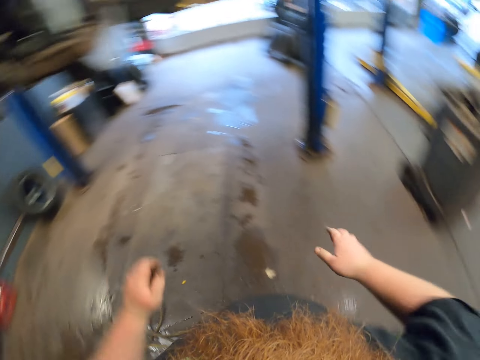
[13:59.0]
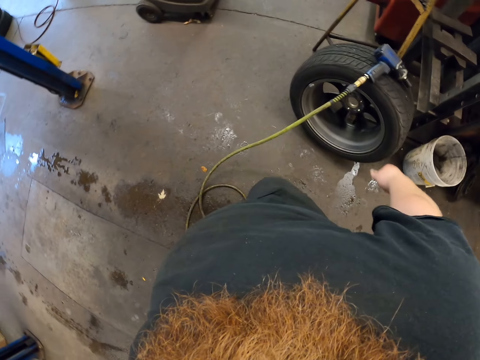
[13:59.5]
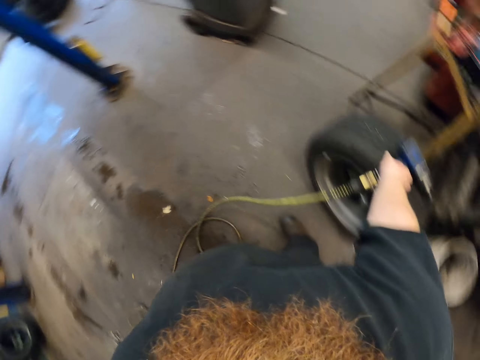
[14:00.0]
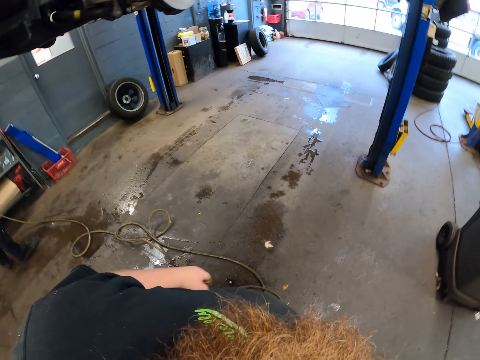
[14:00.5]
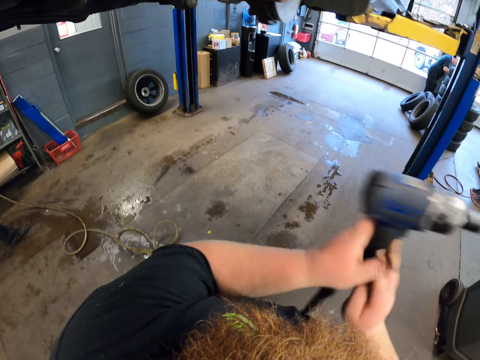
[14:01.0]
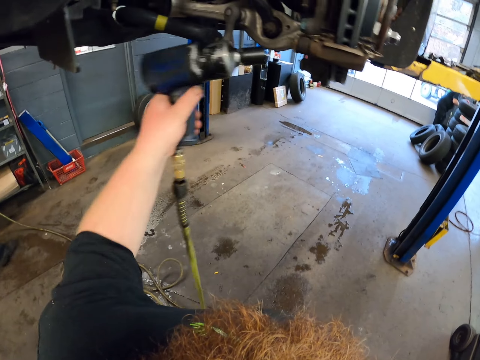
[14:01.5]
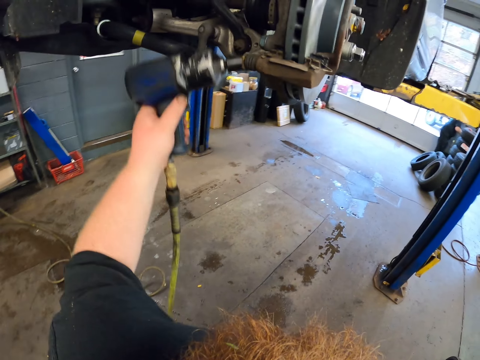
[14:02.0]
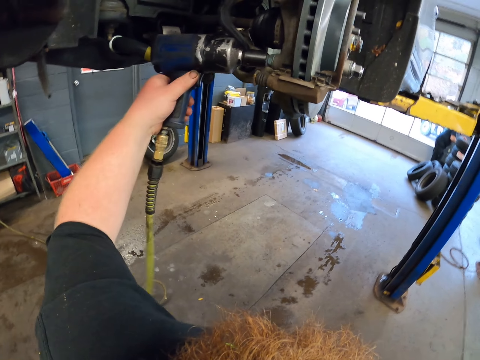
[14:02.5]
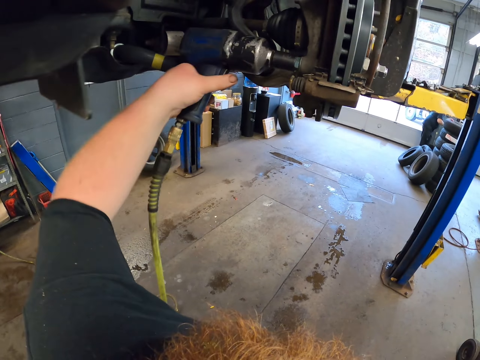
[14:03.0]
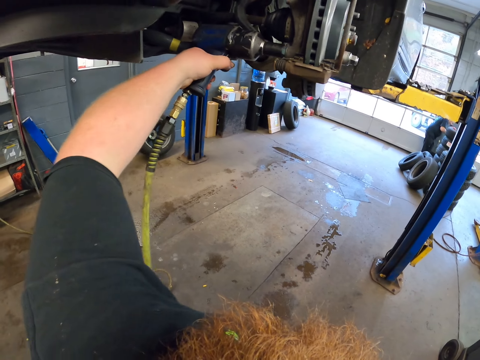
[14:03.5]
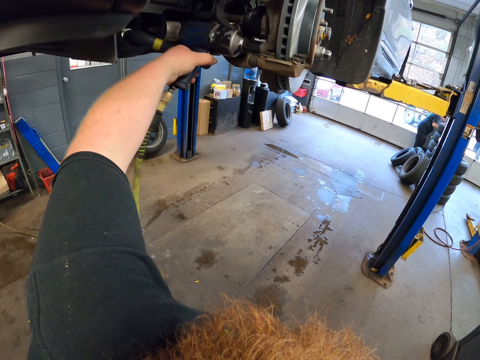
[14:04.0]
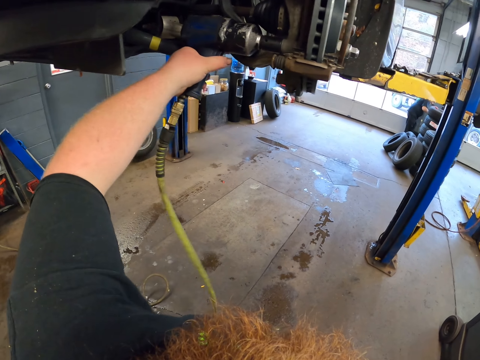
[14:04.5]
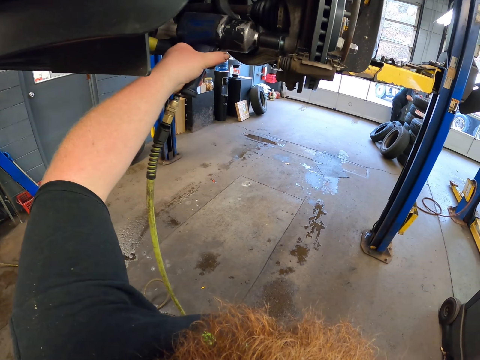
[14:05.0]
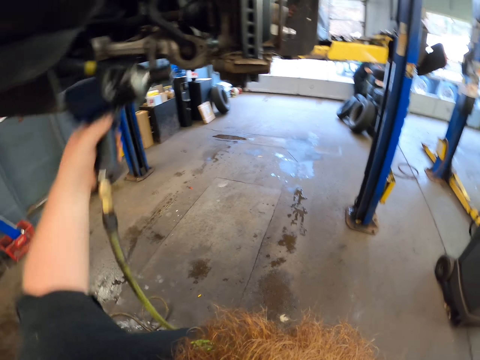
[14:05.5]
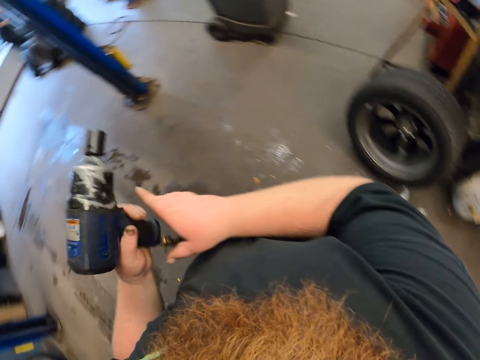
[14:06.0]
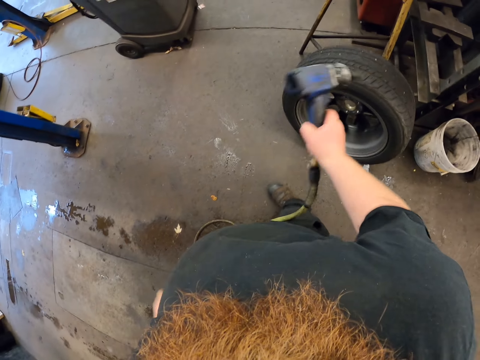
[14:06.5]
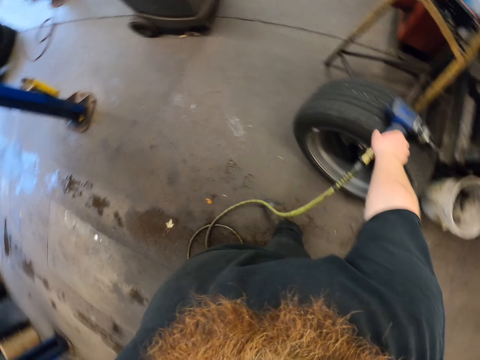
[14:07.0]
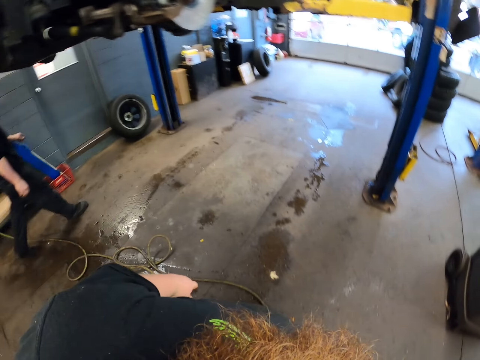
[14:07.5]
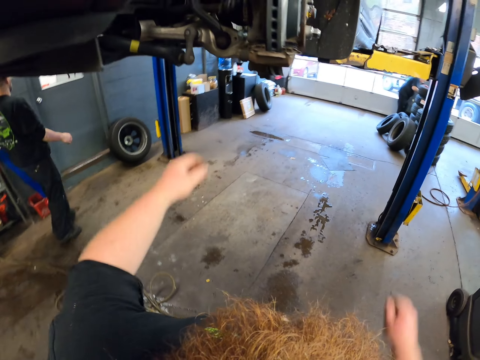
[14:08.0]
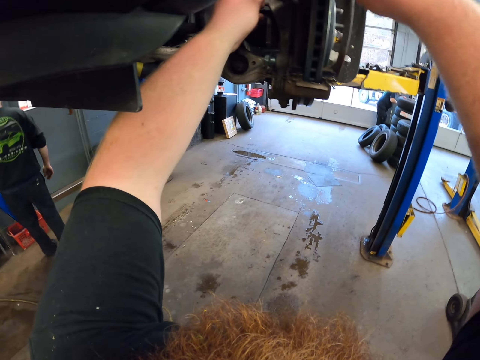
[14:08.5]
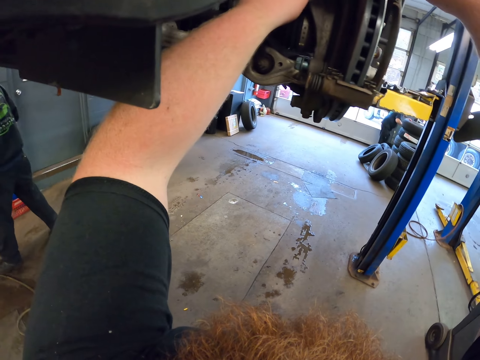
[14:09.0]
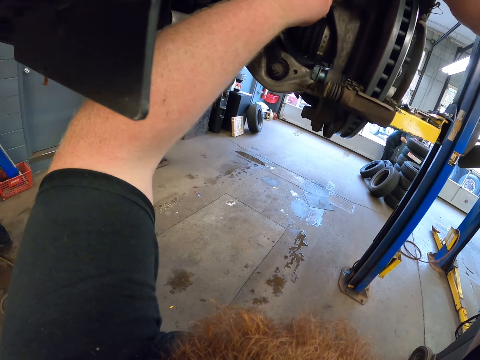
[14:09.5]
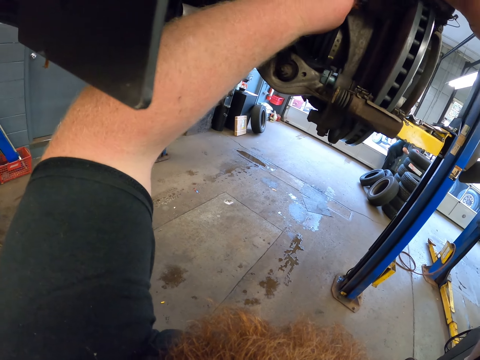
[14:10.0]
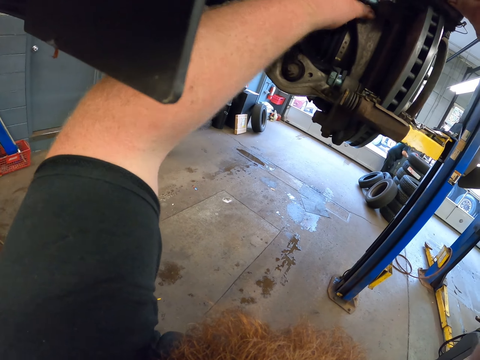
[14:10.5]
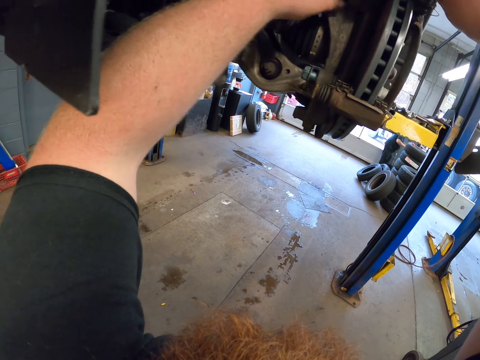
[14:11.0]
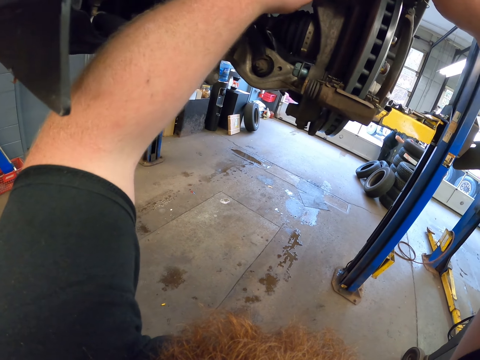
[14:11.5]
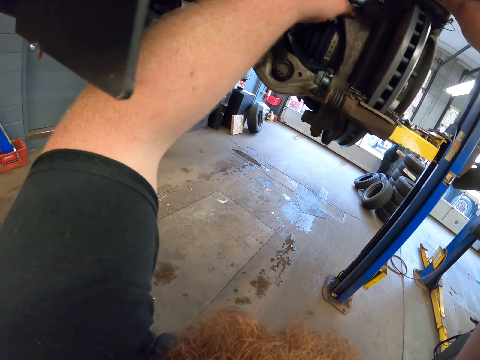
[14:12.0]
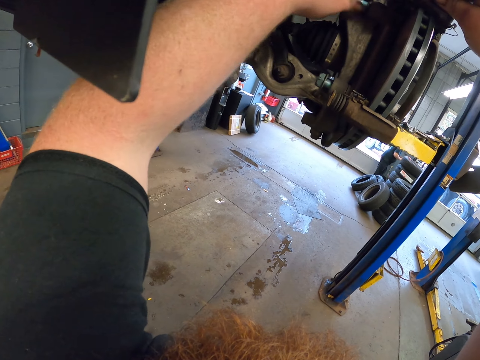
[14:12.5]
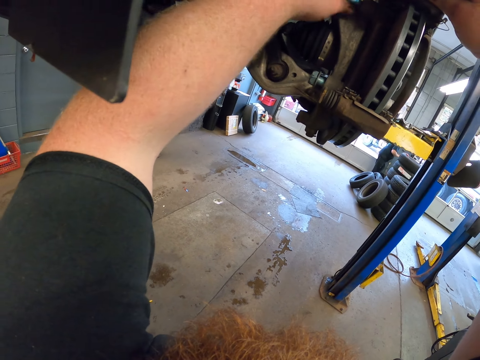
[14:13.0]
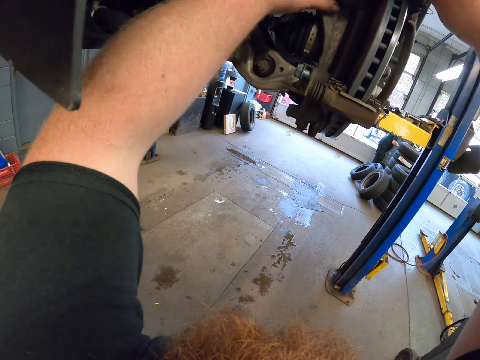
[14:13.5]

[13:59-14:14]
The camera wearer lowers the hands. They pick up an electric wrench. They exchange the electric wrench in the left hand. They tighten the nut. They loosen a bolt. They exchange the electric wrench in the right hand. They rest the electric wrench on a wheel tire. They touch the car wheel. They raise the hands. They loosen the bolt.

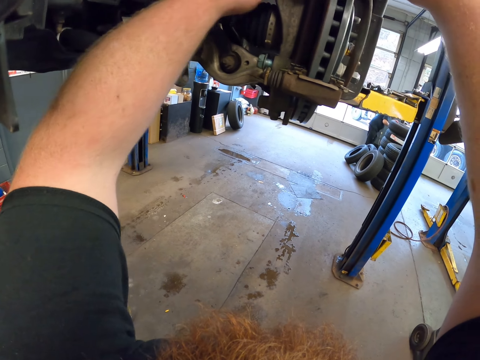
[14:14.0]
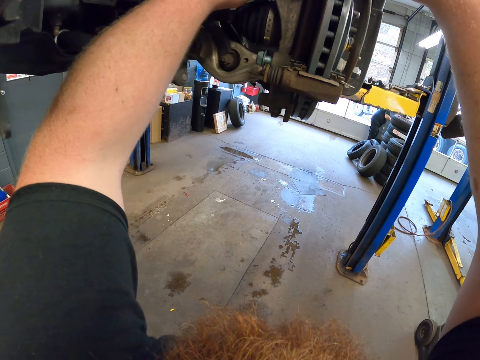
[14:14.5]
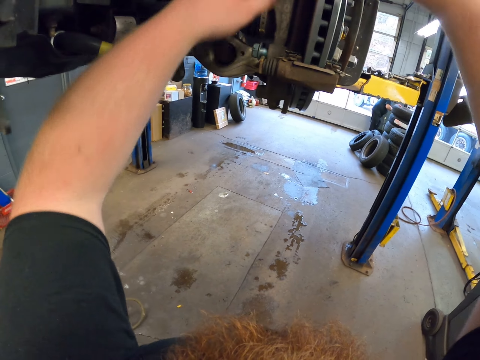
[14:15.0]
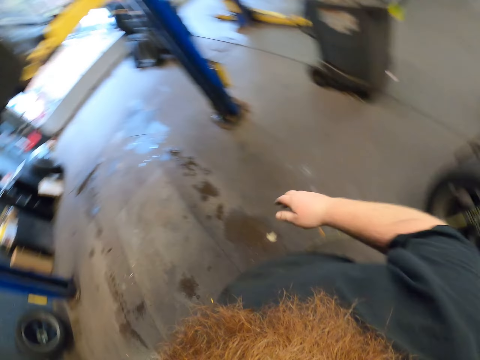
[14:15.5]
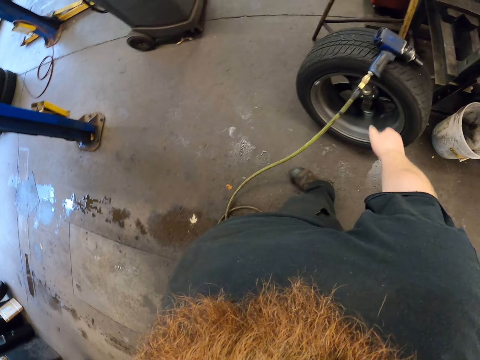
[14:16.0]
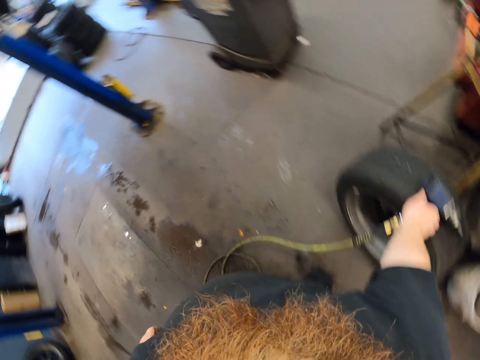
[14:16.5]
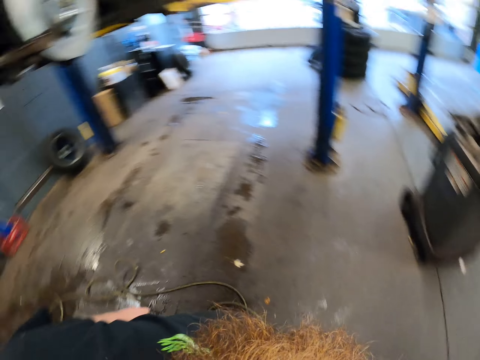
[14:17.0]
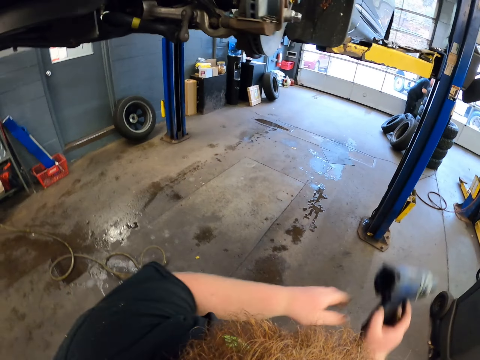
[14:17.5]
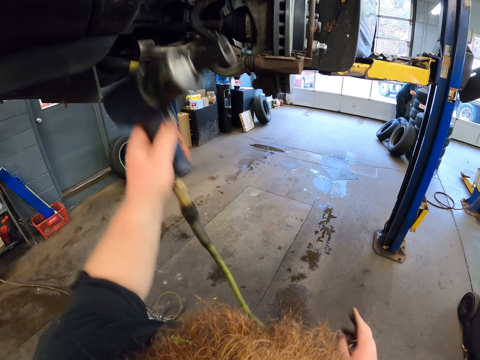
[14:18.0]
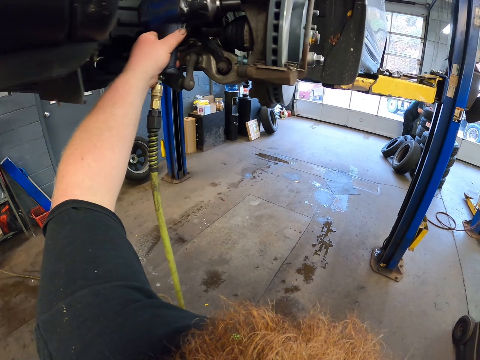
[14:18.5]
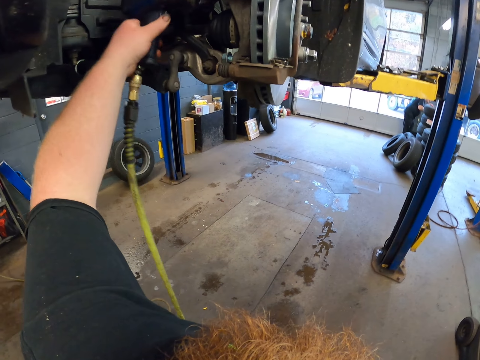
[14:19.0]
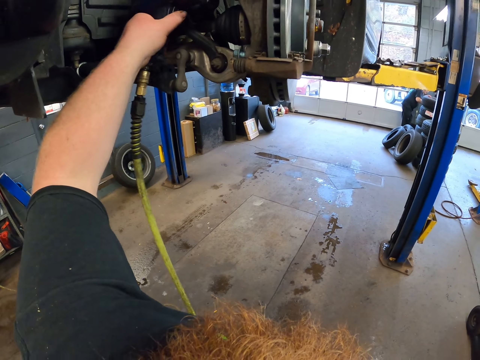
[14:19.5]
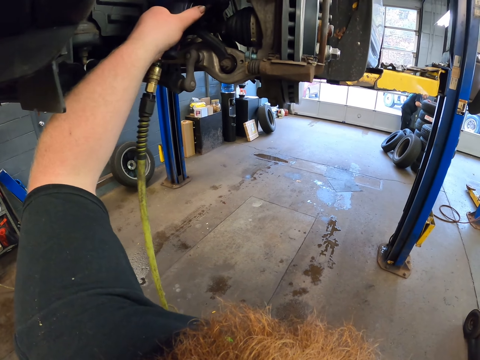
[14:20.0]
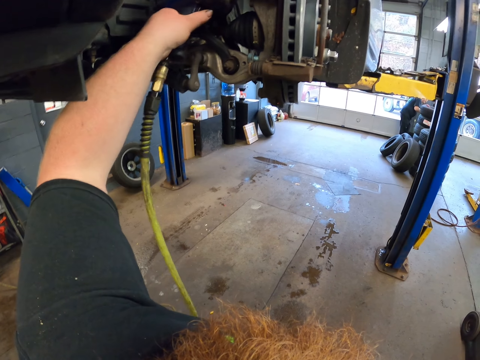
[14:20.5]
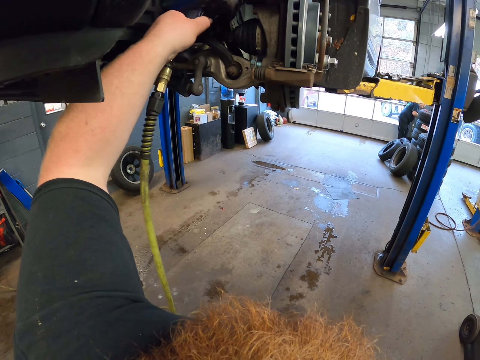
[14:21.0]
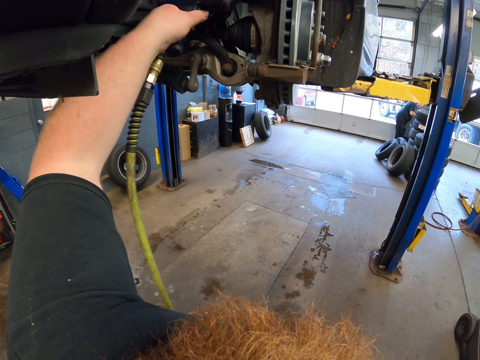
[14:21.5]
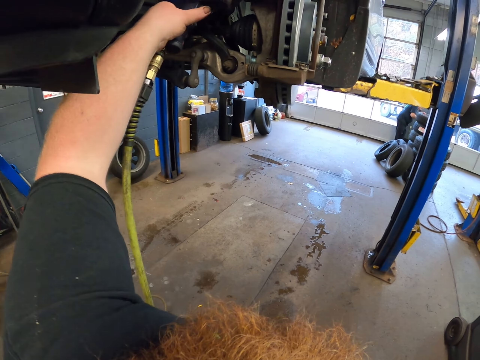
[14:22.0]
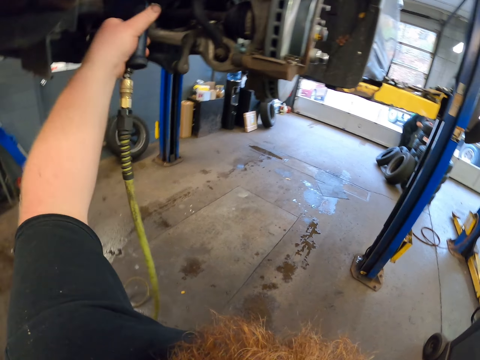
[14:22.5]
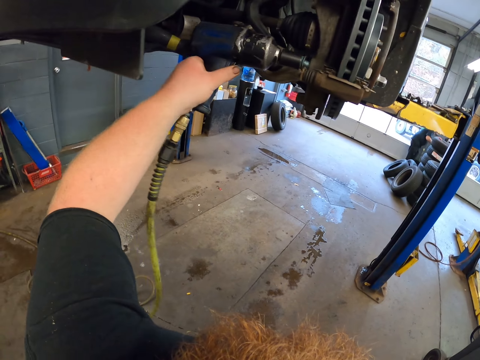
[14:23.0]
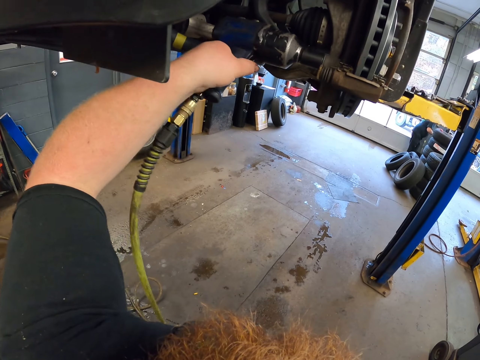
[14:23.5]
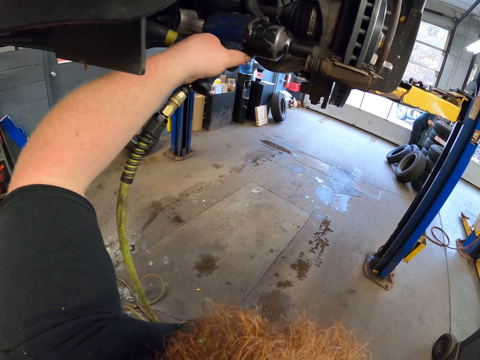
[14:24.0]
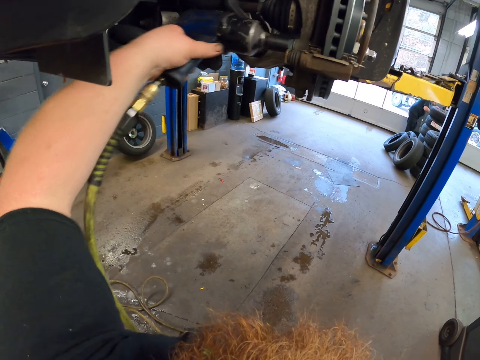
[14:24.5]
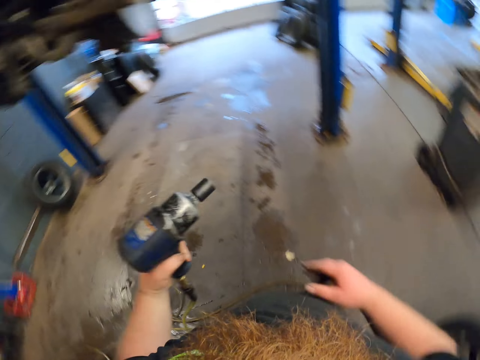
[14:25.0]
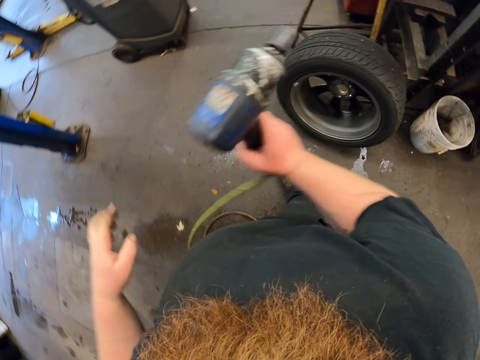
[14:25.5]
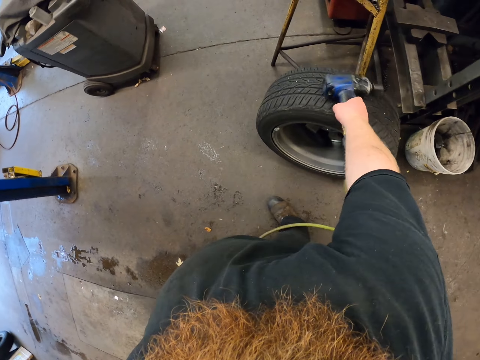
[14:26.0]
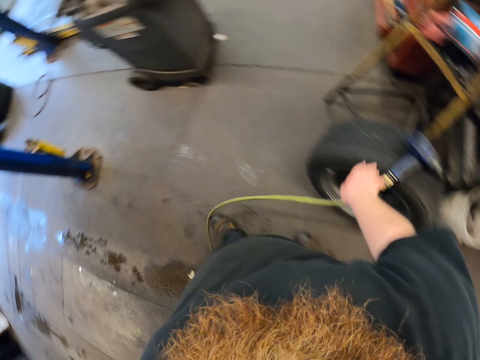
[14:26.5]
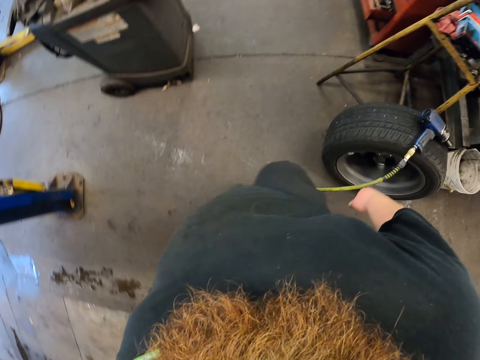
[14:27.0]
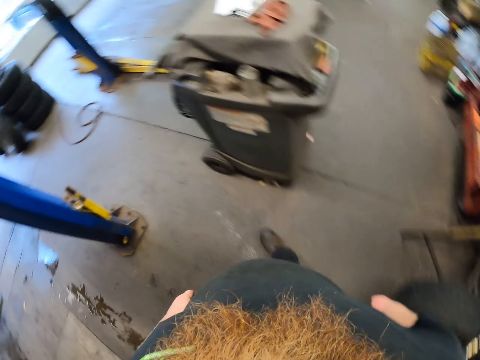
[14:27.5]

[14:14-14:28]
The camera wearer lowers the hands. They pick up an electric wrench. They exchange the electric wrench in the left hand. They tighten a bolt. They tighten the bolt again. They exchange the electric wrench in the right hand. They rest the electric wrench on a wheel tire. They move around.
